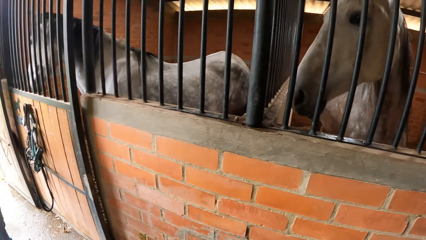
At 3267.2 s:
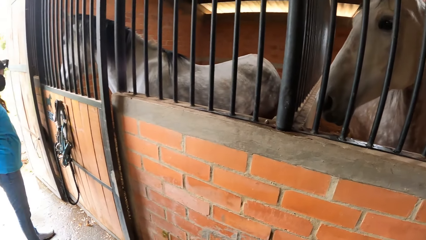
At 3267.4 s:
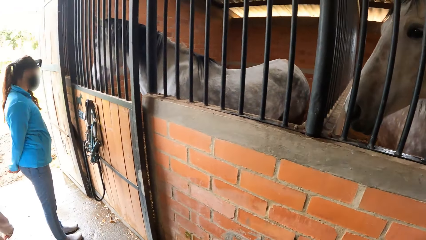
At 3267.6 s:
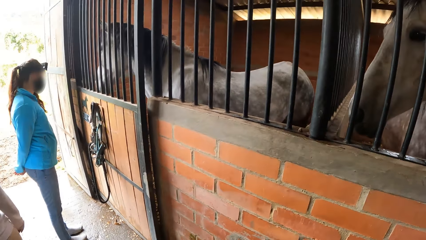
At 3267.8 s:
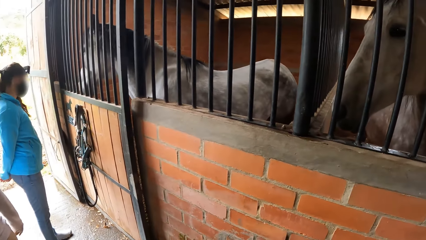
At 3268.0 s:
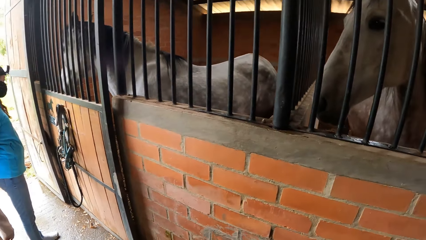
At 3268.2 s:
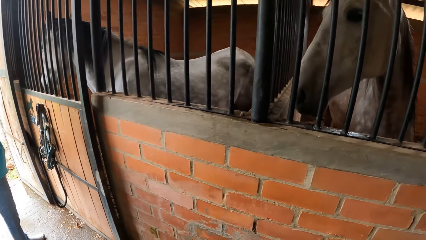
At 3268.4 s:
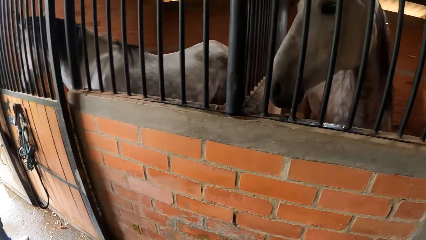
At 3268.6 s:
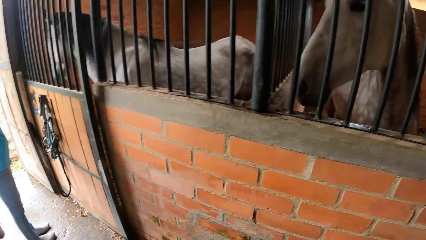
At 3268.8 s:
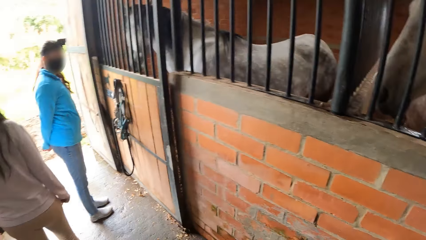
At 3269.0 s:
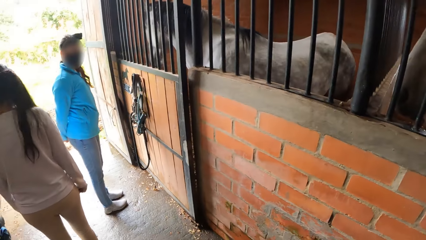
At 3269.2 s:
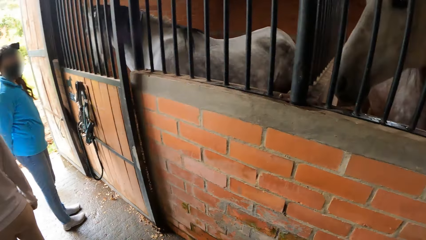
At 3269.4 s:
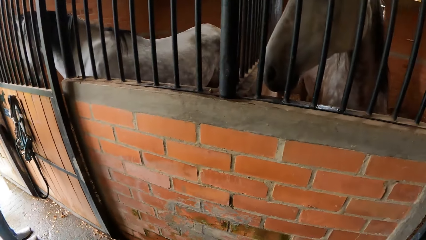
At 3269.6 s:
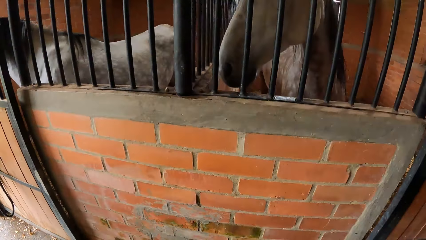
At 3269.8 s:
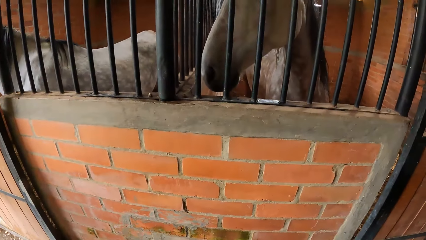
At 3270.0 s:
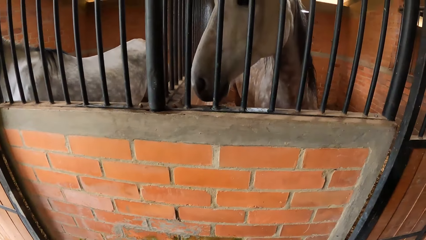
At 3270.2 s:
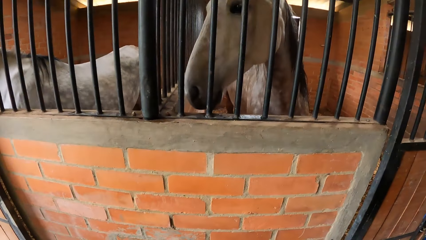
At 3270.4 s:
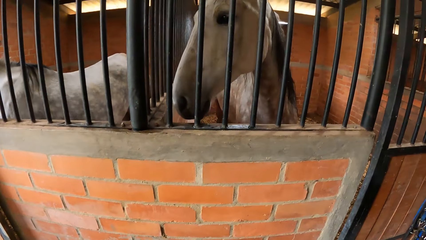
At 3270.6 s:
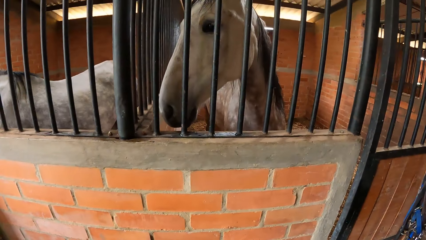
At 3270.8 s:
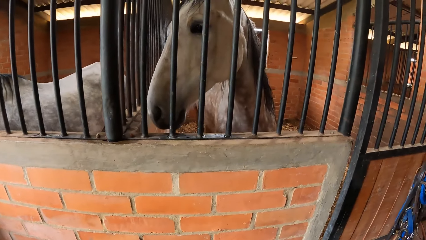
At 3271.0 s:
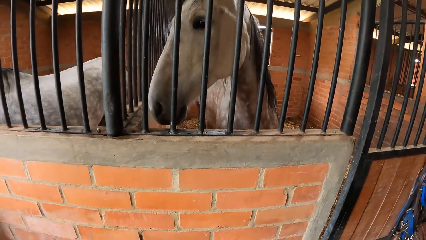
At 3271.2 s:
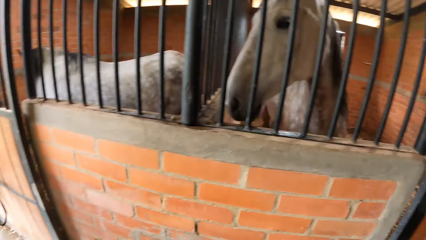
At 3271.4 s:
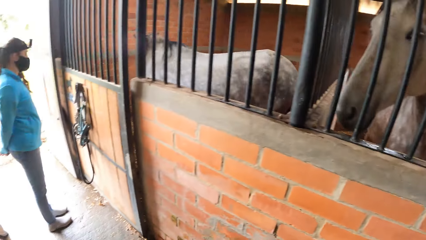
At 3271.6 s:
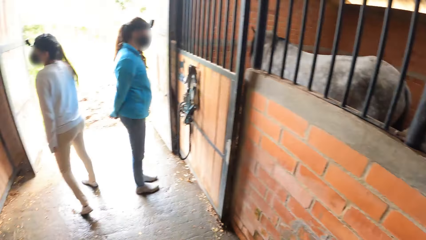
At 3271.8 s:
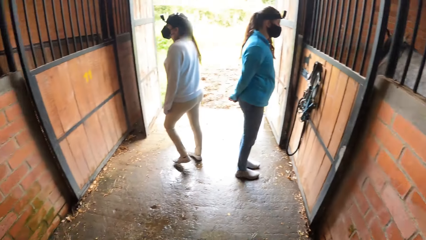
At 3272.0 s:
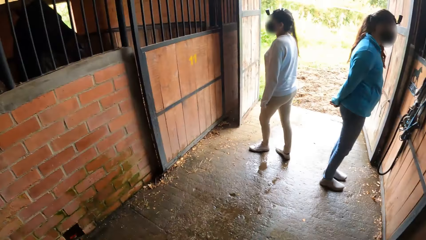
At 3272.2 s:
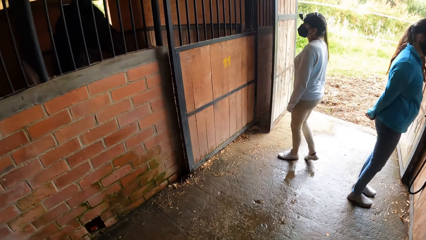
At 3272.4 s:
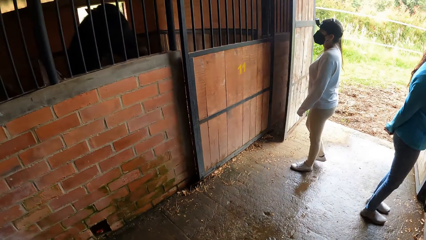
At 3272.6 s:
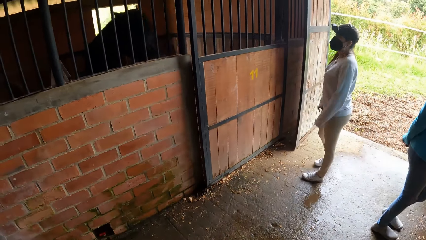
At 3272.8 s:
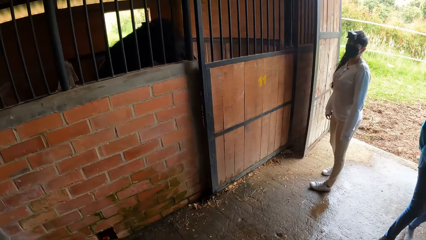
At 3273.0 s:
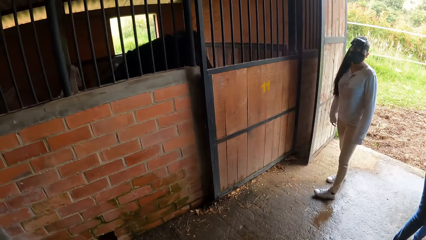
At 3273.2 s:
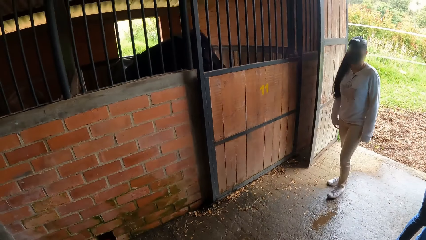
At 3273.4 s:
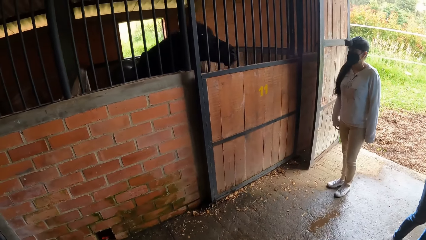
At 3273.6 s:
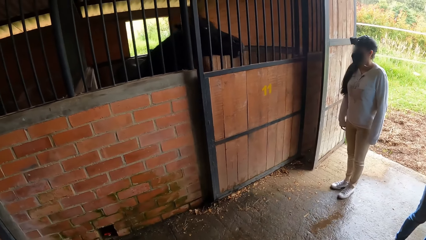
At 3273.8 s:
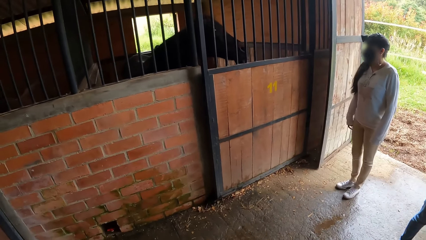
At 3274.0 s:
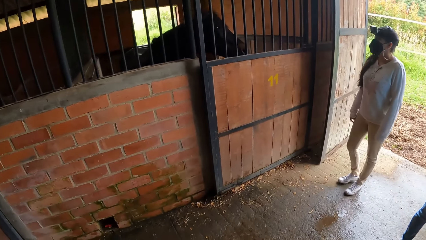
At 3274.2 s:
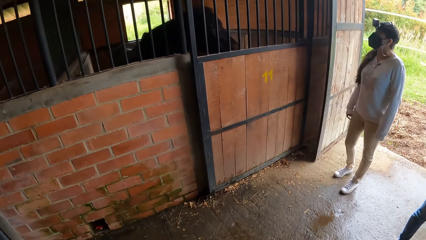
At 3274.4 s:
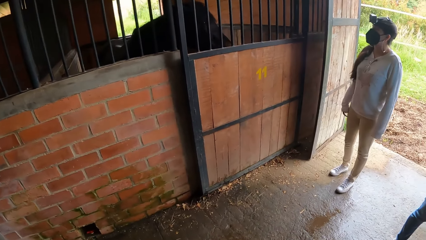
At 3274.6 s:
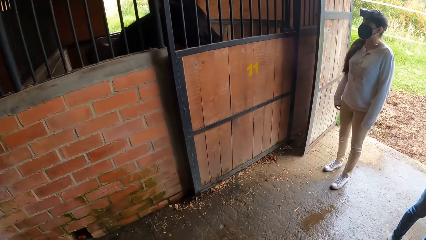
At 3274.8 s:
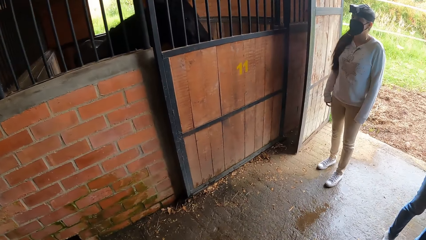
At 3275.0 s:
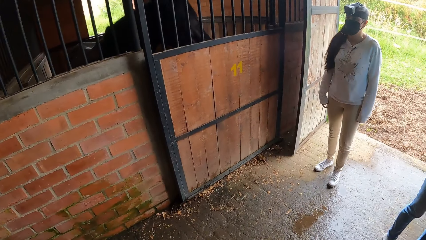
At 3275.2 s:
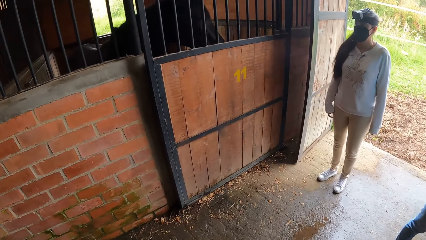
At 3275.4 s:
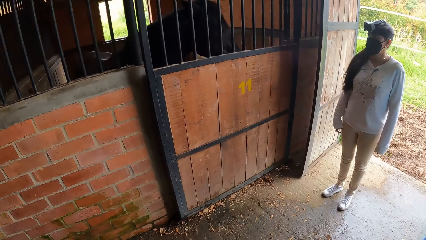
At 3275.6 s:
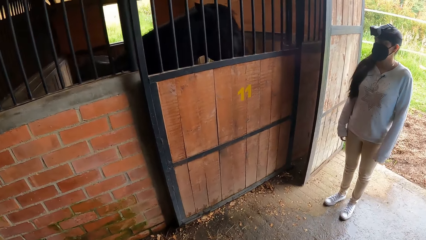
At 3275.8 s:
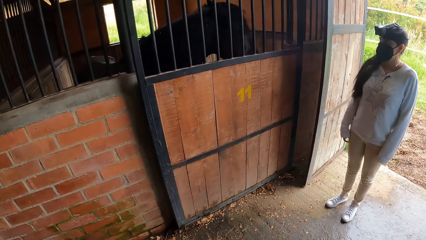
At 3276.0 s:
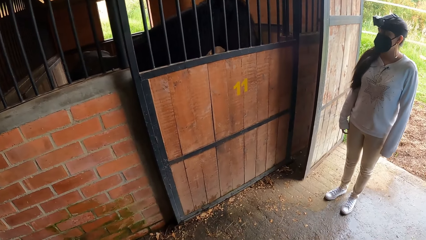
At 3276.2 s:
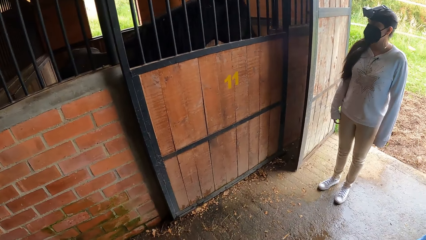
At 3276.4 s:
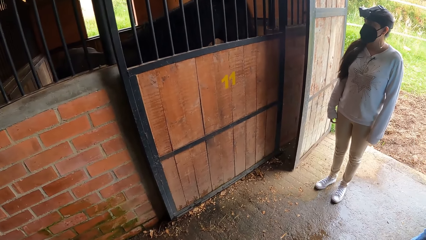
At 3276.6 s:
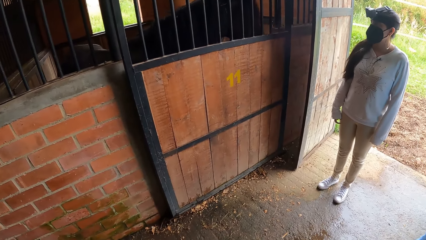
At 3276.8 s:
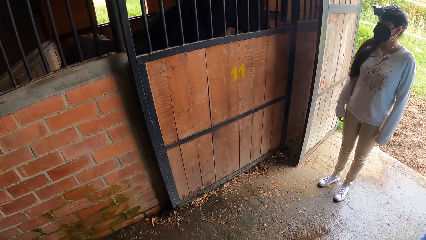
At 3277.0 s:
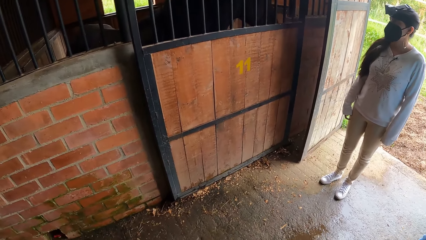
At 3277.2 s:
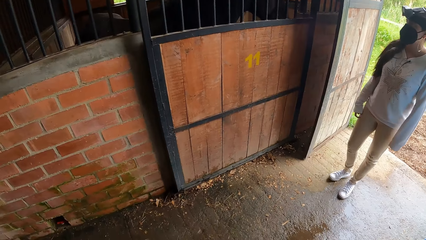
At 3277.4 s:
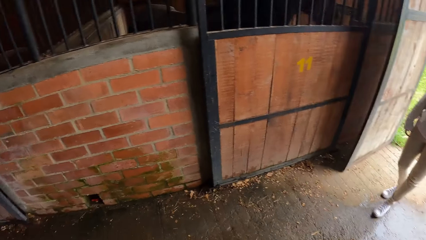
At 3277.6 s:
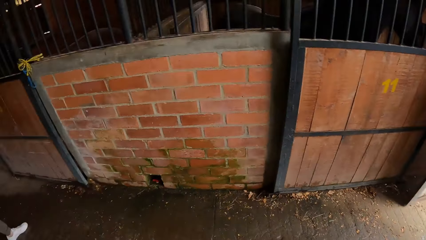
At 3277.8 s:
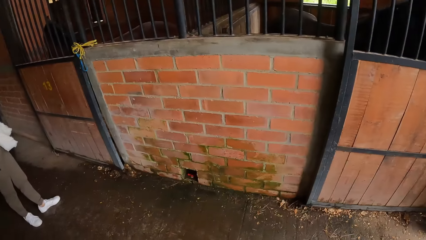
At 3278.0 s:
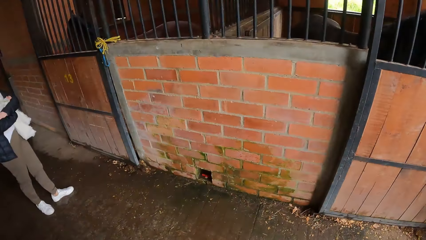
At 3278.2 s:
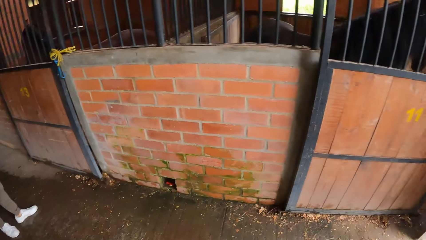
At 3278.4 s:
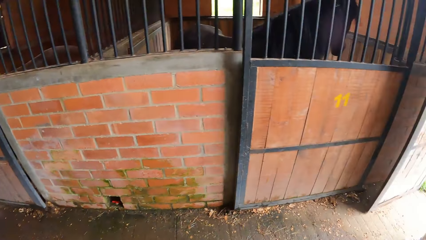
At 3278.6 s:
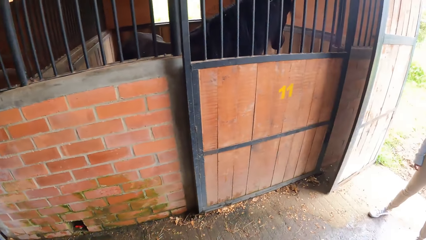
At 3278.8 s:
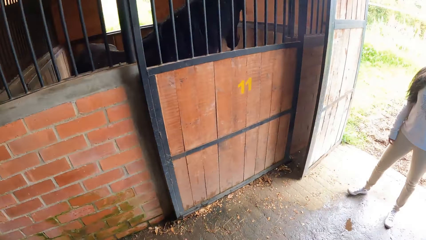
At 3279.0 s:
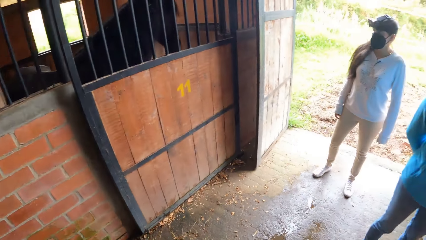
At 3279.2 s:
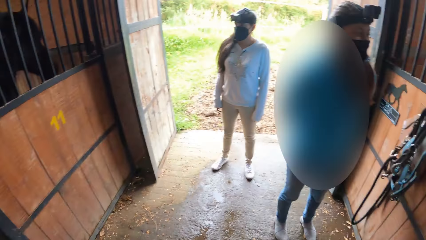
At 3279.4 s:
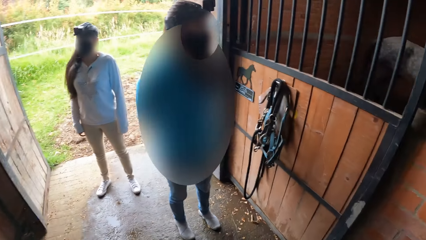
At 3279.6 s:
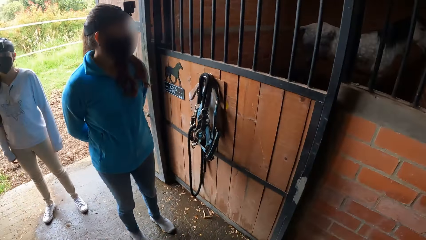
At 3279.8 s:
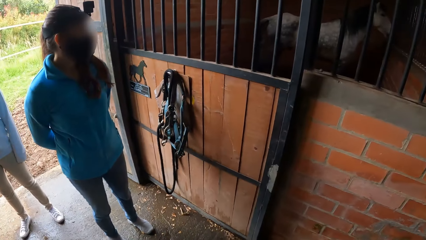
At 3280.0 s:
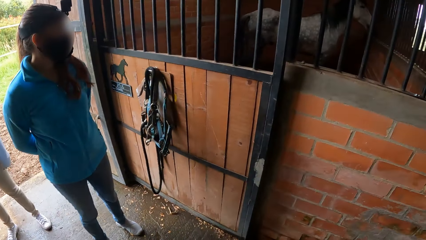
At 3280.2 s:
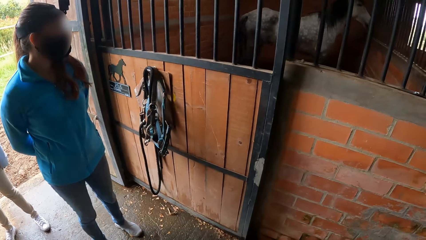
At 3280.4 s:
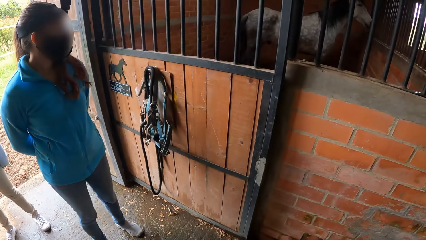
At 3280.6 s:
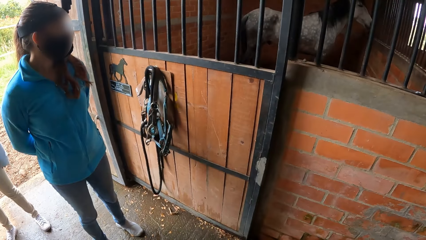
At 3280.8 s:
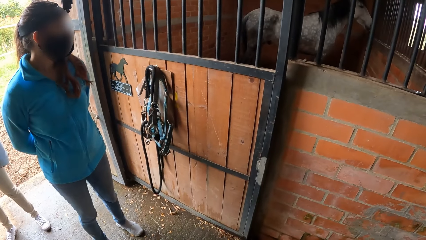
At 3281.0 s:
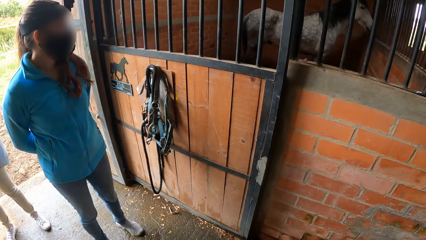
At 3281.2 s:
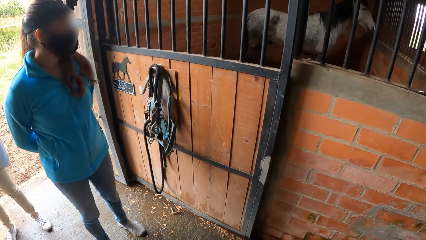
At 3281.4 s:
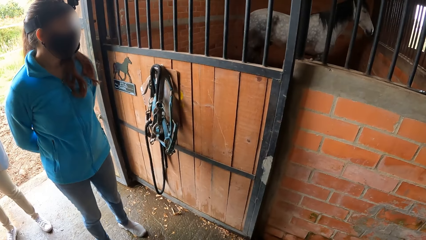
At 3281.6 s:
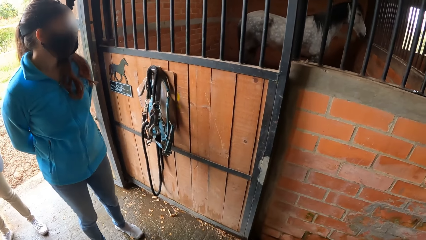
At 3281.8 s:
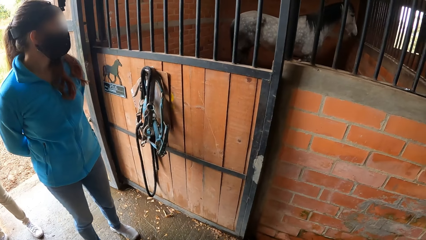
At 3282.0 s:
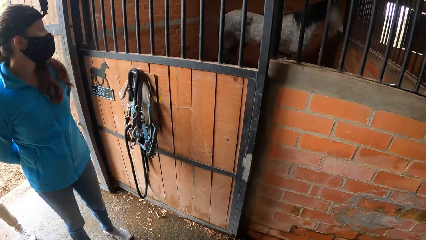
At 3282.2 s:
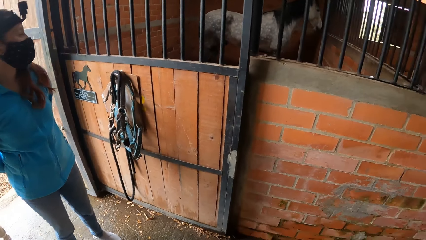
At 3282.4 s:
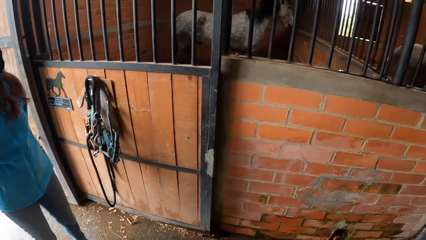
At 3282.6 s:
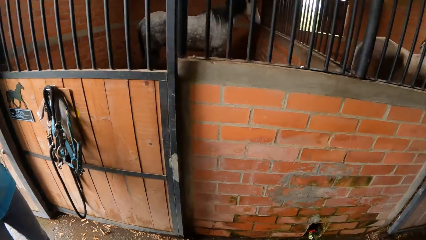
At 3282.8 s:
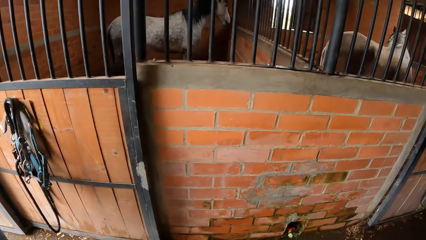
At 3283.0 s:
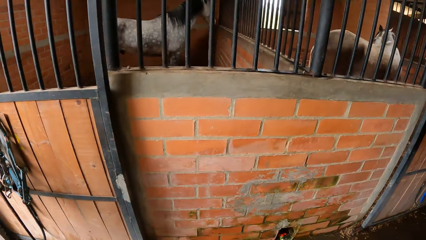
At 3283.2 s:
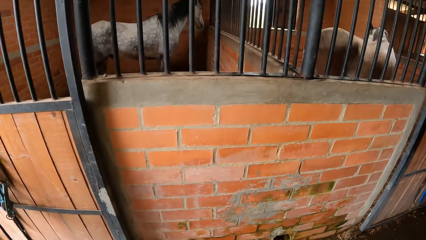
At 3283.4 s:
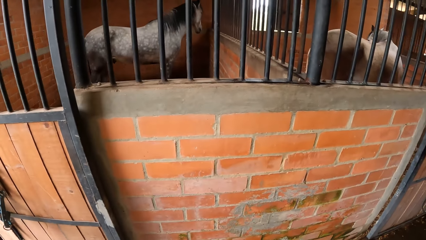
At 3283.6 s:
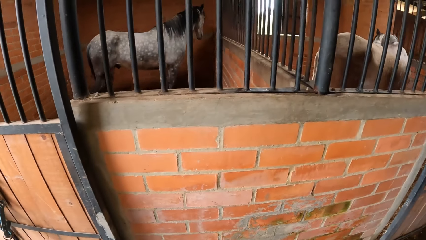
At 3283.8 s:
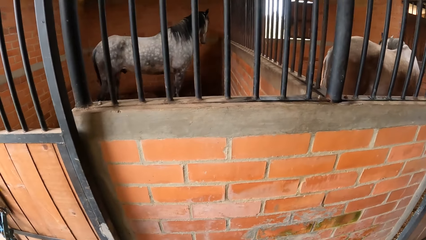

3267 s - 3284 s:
The camera wearer looks around. A person stands next to another person. The camera wearer walks towards the first person. They look at the horse and look around.
